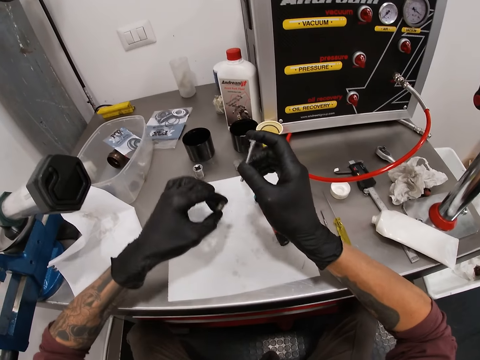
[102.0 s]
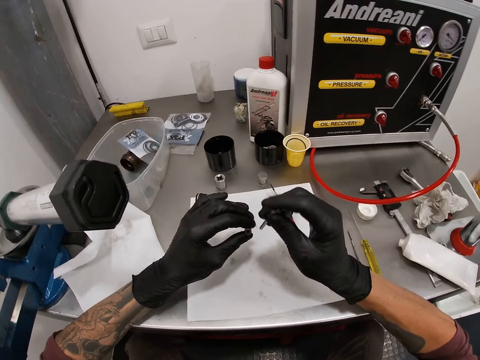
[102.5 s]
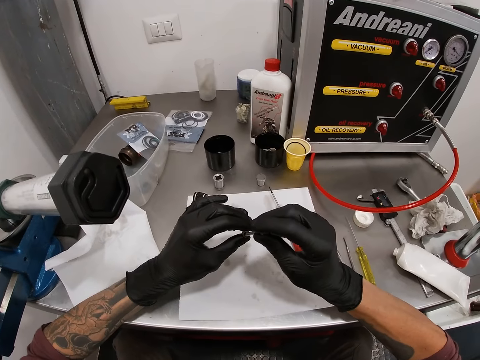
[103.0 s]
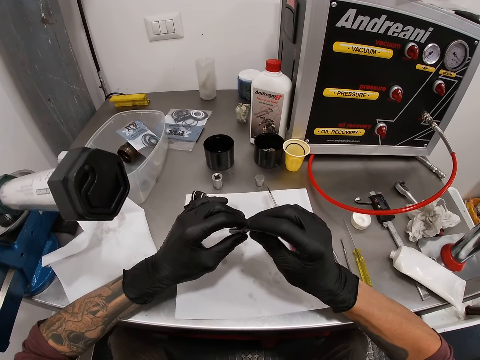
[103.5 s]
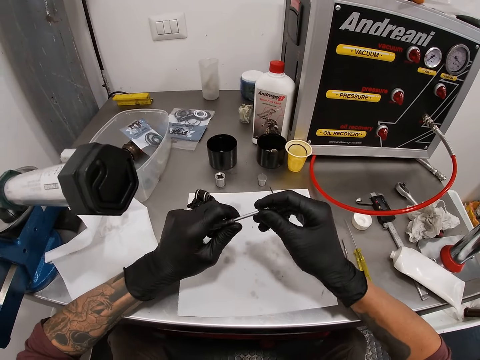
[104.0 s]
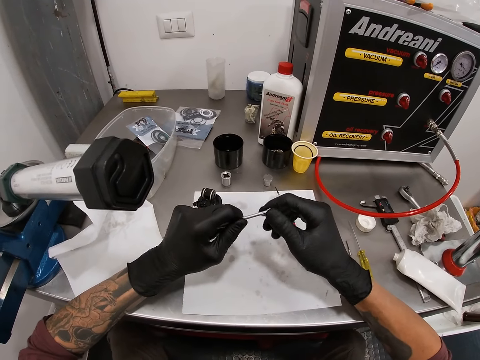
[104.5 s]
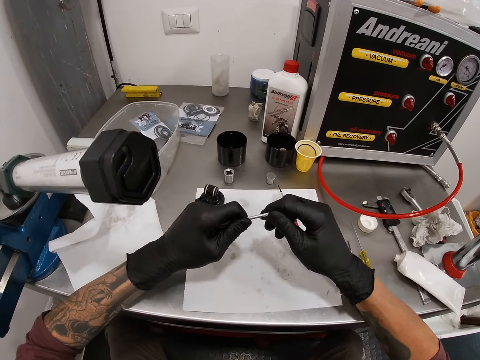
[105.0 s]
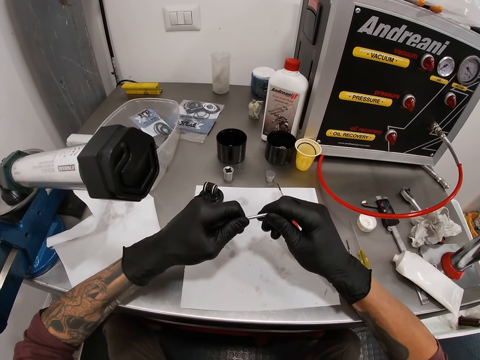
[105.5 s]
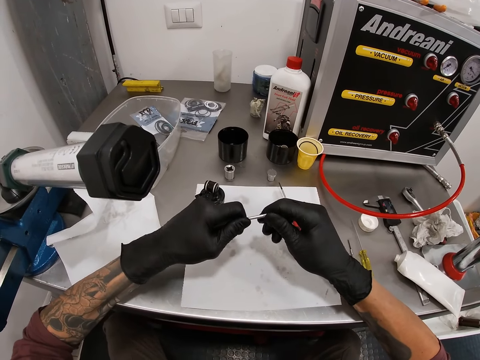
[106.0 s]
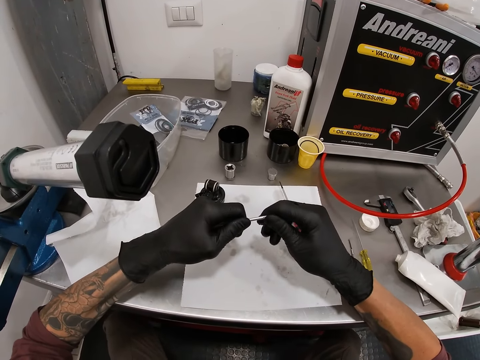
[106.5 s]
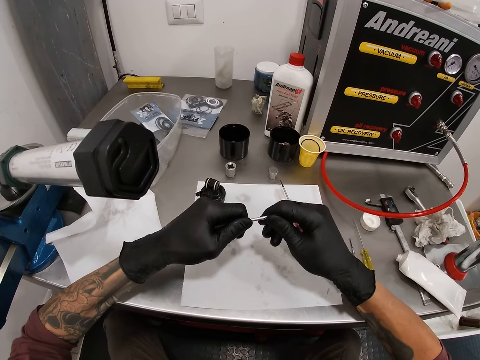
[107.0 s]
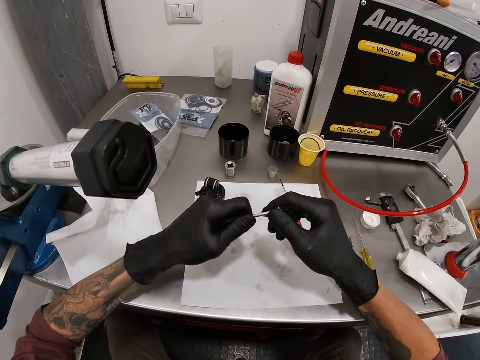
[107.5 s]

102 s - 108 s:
The camera wearer tightens the bolt and screw together with both hands. They insert the metal in the metal.

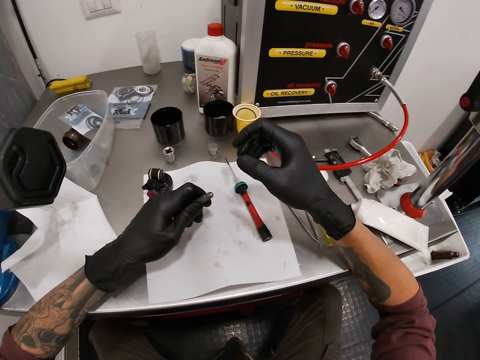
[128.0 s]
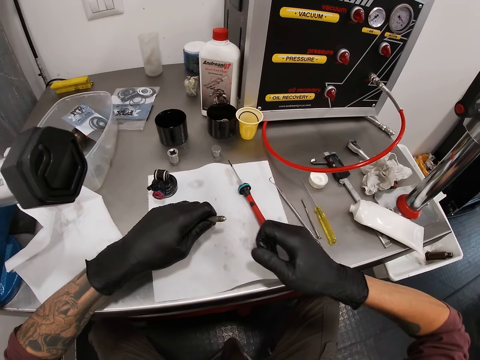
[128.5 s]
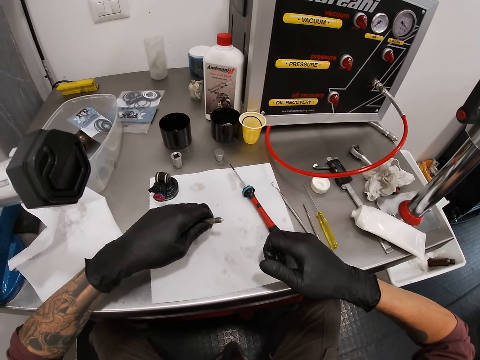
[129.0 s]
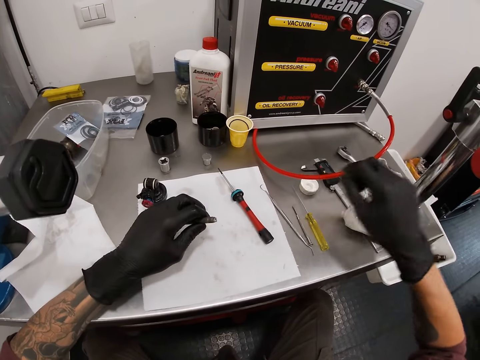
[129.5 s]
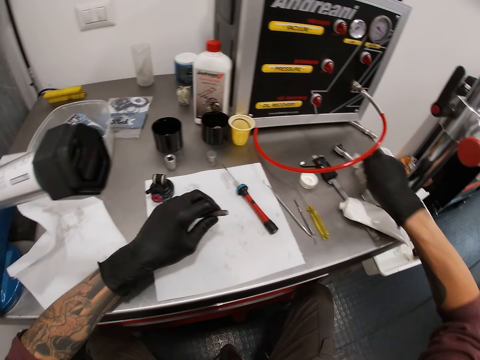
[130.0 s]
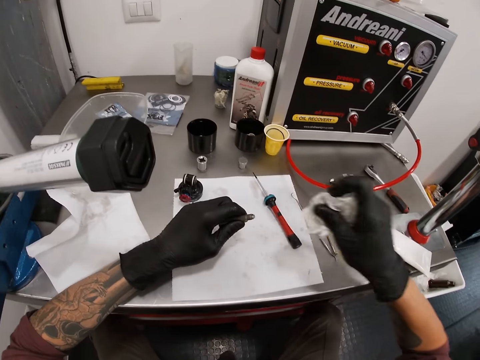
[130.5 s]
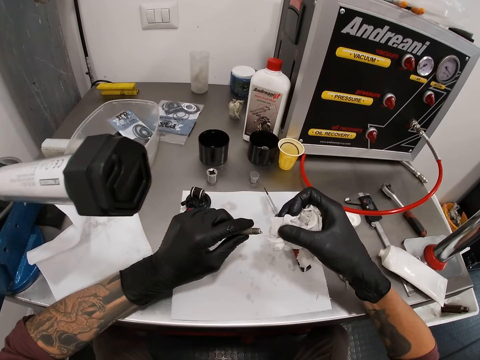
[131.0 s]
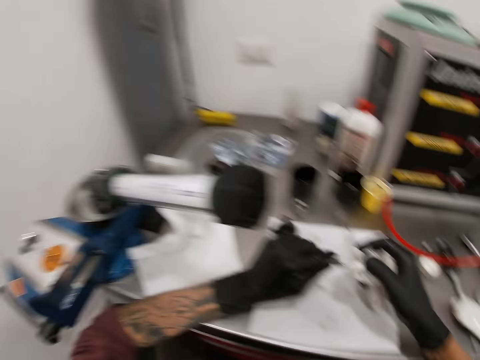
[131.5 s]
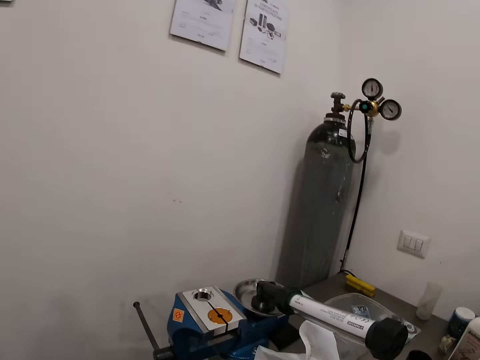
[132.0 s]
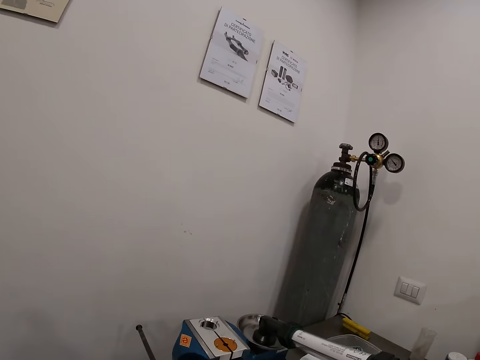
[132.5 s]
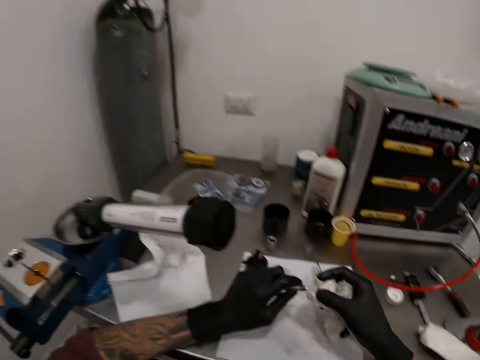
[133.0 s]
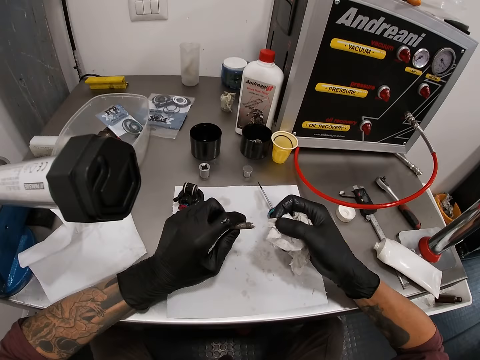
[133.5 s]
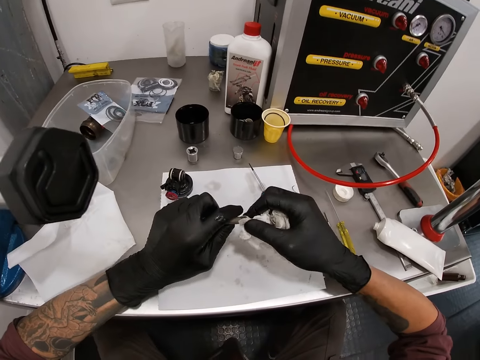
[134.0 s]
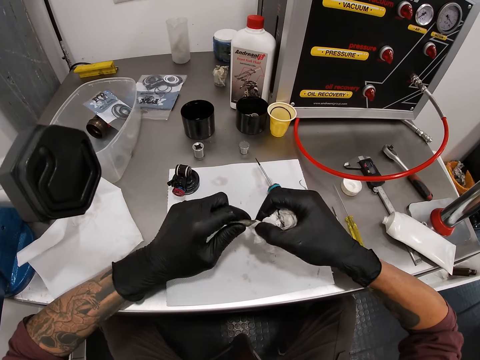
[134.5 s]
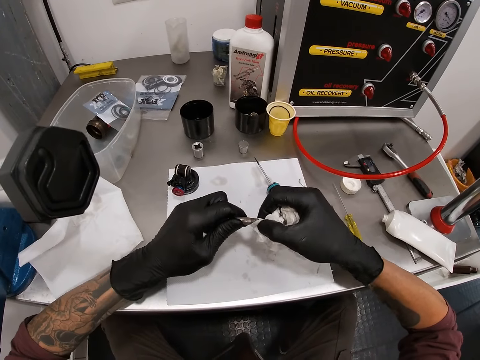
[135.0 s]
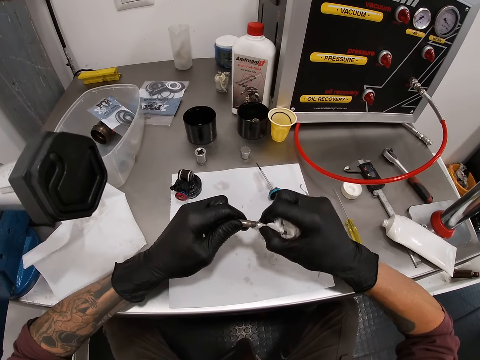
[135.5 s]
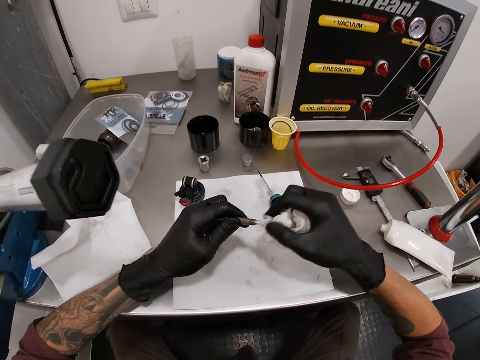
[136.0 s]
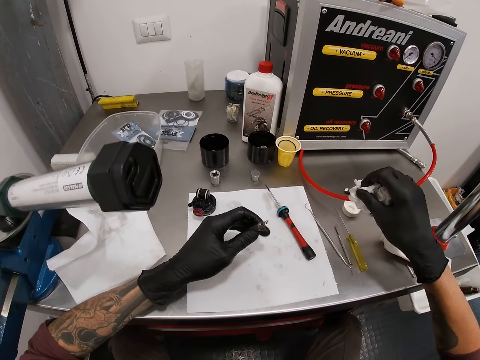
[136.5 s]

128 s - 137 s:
The camera wearer picks up a tissue paper on the table with his right gloved hand. He cleans the screw with the tissue paper in his right gloved hand.

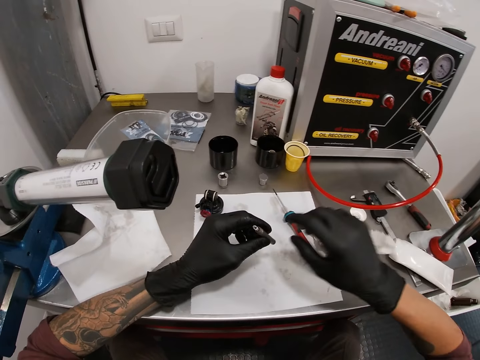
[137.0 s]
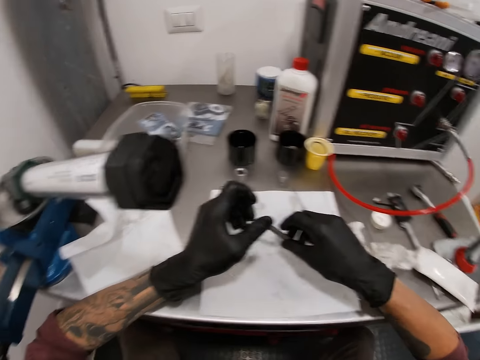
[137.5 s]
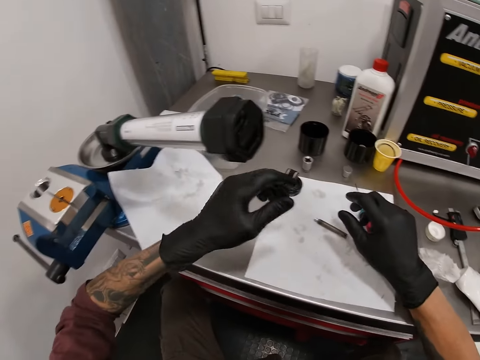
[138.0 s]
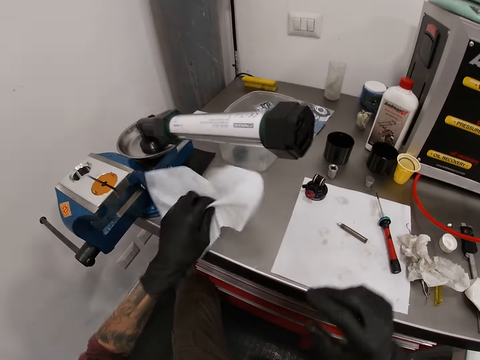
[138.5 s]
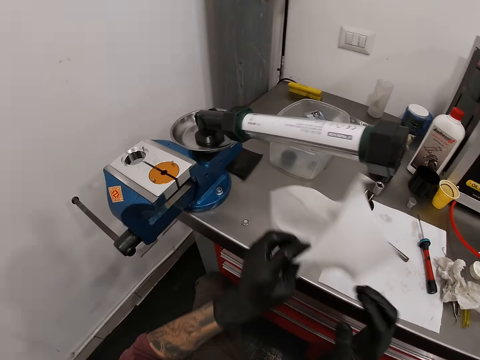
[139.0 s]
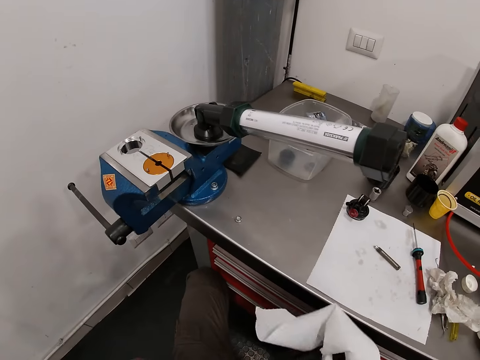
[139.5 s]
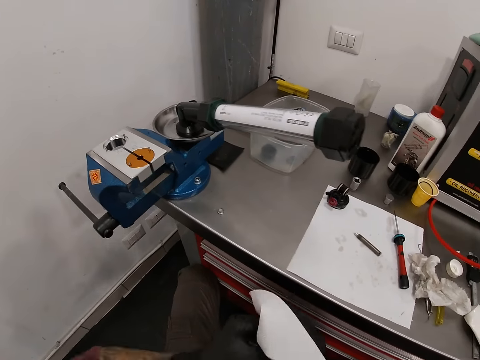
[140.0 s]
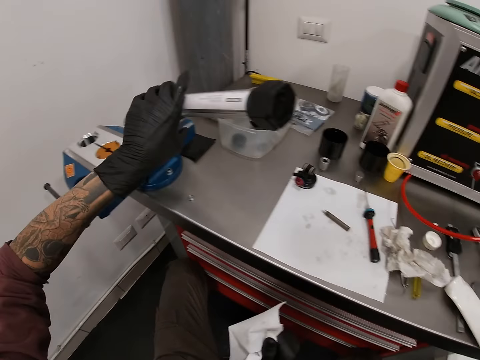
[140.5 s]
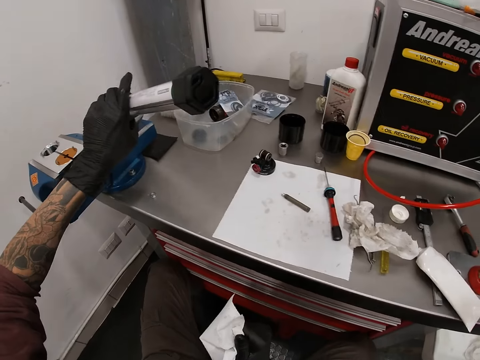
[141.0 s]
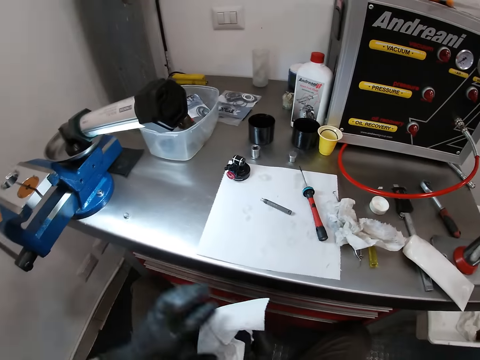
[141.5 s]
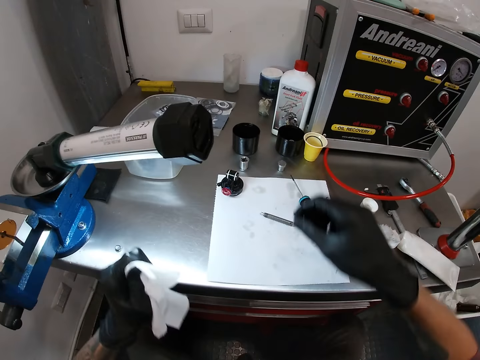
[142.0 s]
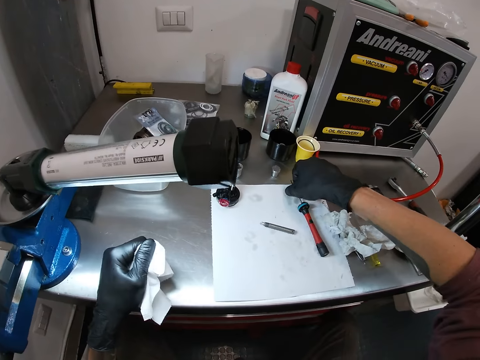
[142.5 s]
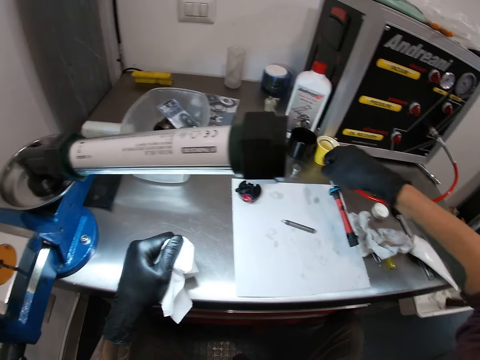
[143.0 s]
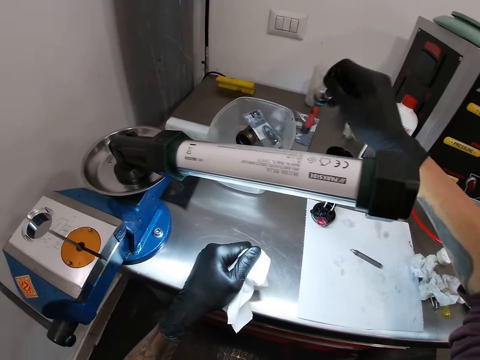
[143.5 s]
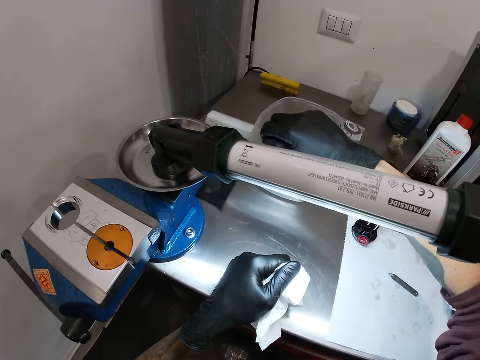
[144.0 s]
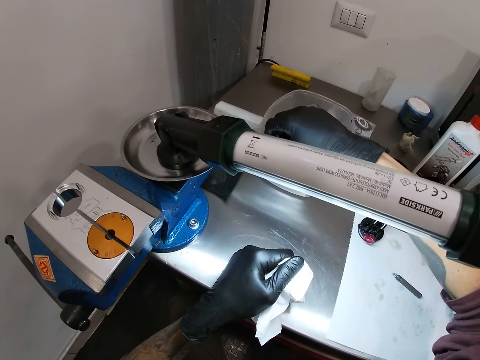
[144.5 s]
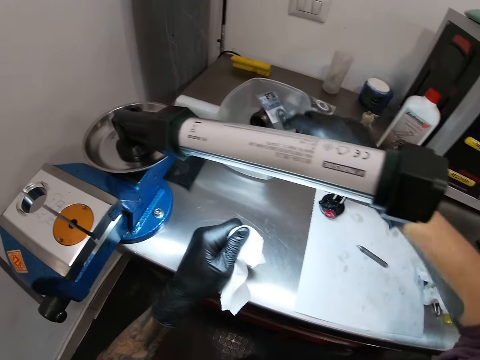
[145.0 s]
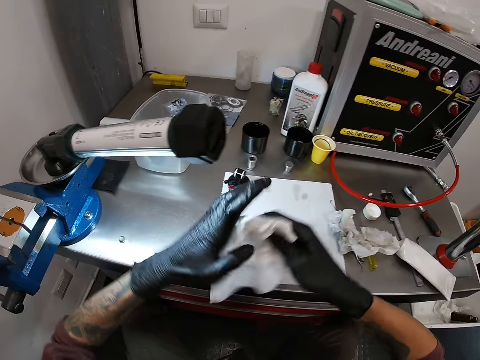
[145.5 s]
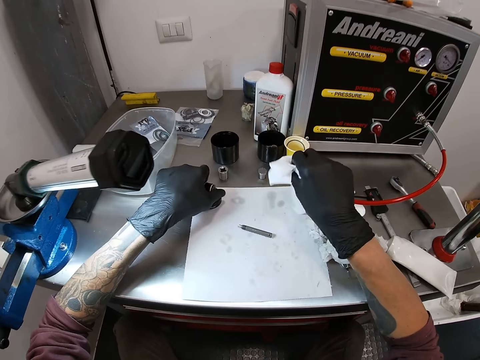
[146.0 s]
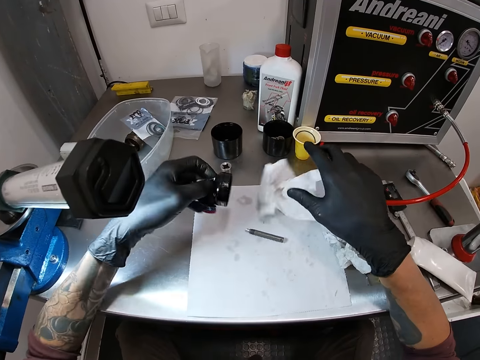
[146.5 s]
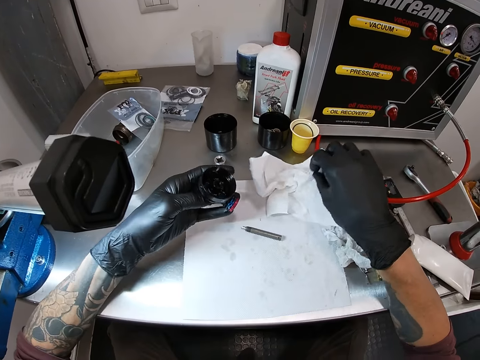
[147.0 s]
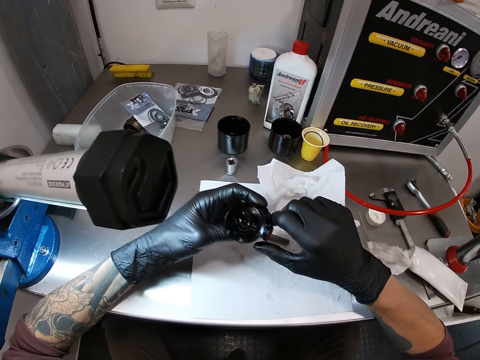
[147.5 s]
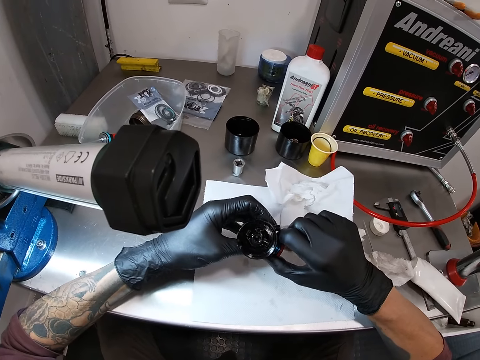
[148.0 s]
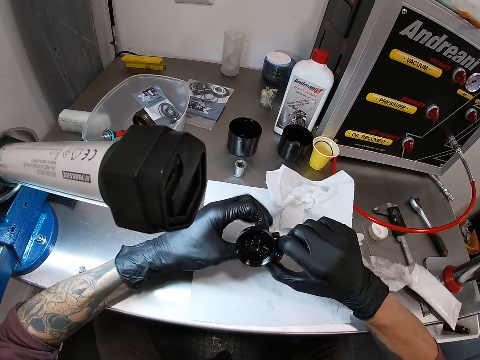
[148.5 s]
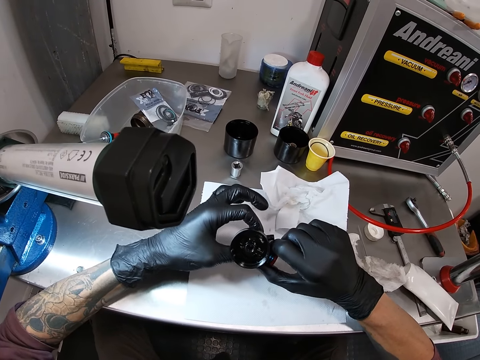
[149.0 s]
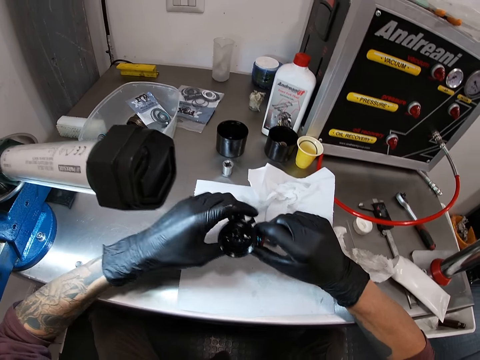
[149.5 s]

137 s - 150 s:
The camera wearer drops the tissue paper on the table with his right gloved hand. He drops the bolt or metal on the paper on the table with his right gloved hand. He holds the metal. He picks up the tissue paper on the table with his left gloved hand and cleans his gloved hands with the tissue paper. He turns on a lamp on the table with his left gloved hand. He passes the tissue paper to his left gloved hand from his right gloved hand. He picks the screwdriver from the paper on the table with his right gloved hand. He drops the screwdriver in a plastic container on the table. He passes the tissue paper to his right gloved hand from his left gloved hand. He drops the tissue paper on the paper on the table with his right gloved hand. He picks up a bicycle headset from the paper on the table with his right gloved hand. He holds the bicycle headset with his gloved hands.
